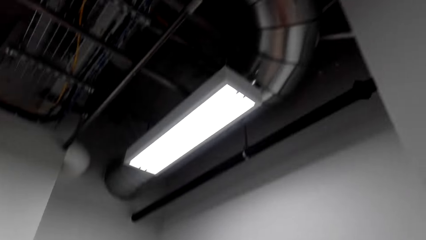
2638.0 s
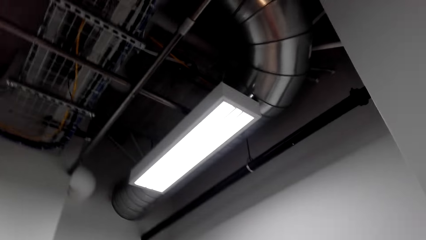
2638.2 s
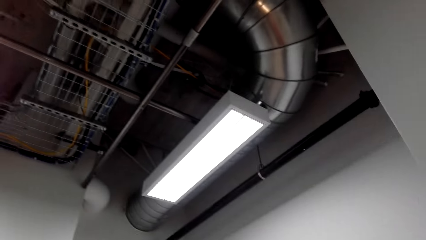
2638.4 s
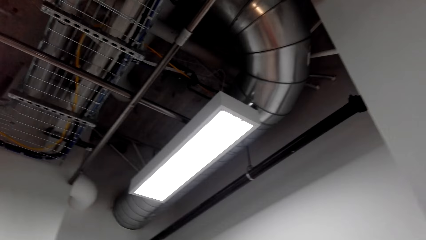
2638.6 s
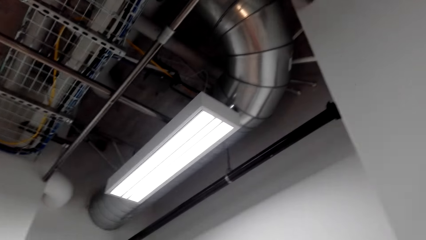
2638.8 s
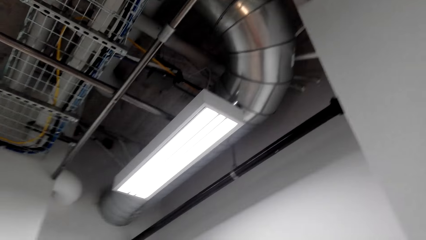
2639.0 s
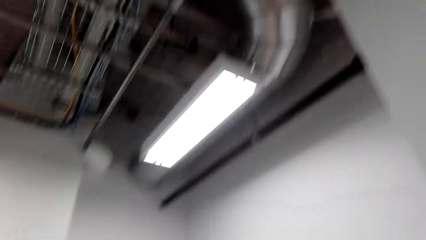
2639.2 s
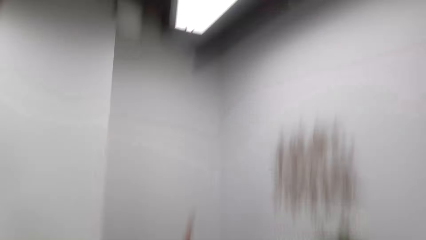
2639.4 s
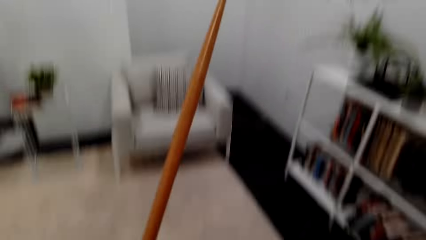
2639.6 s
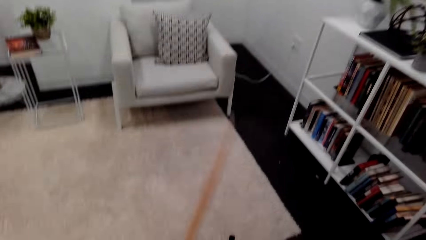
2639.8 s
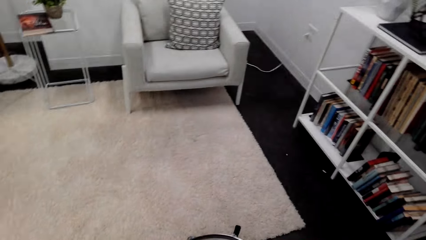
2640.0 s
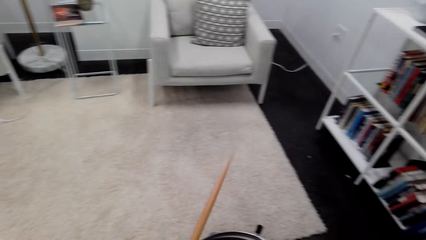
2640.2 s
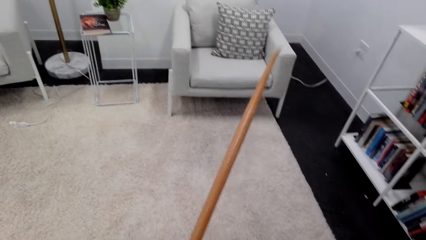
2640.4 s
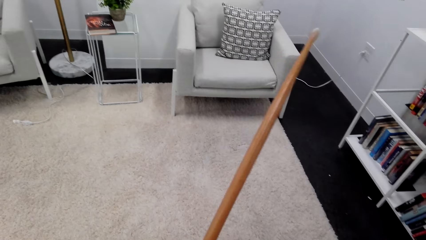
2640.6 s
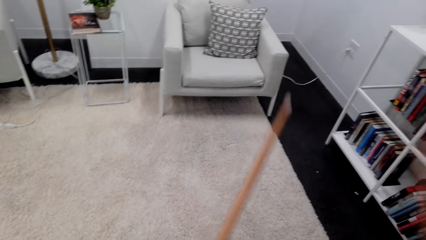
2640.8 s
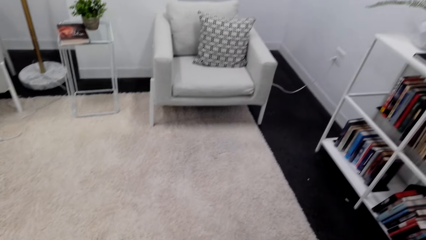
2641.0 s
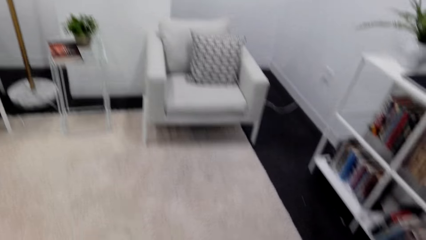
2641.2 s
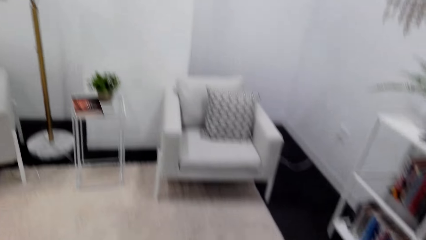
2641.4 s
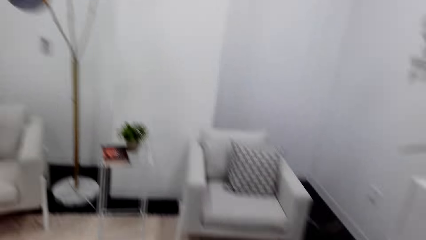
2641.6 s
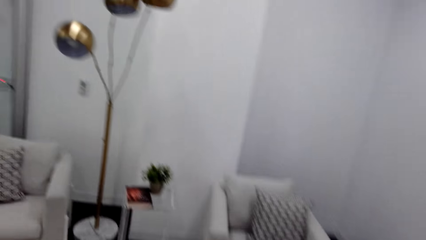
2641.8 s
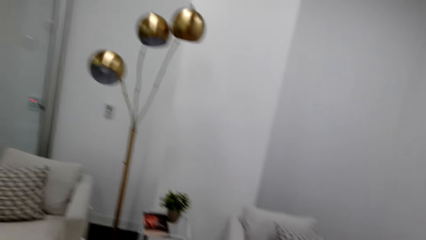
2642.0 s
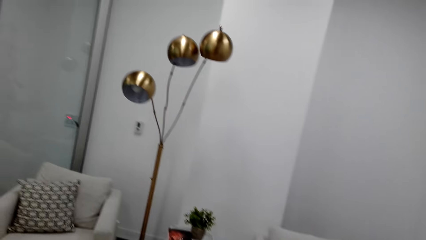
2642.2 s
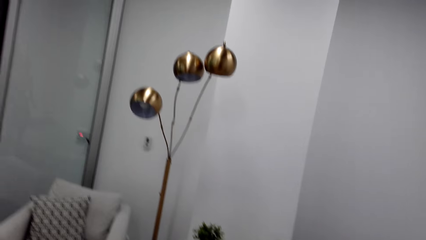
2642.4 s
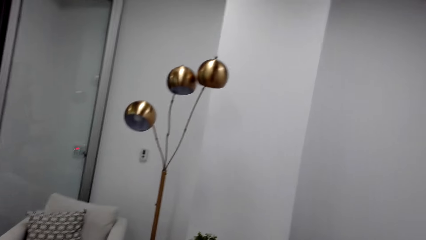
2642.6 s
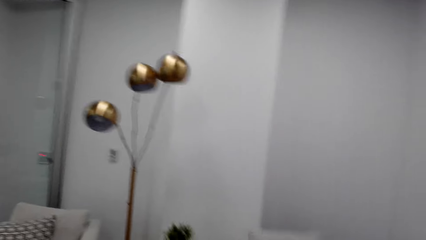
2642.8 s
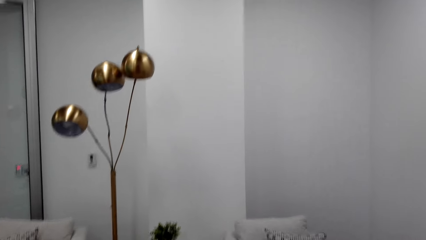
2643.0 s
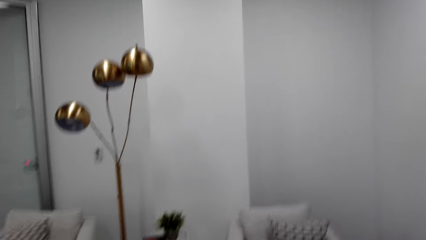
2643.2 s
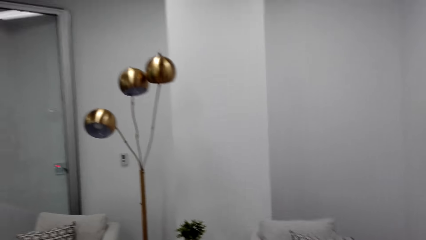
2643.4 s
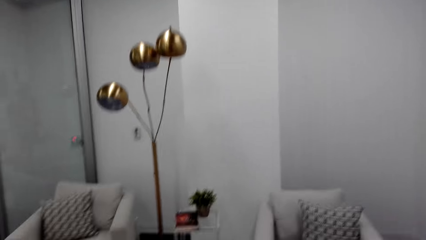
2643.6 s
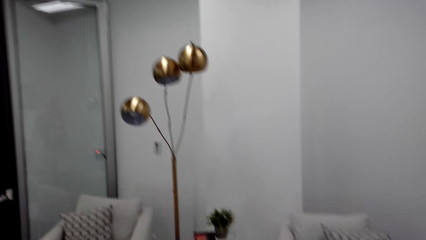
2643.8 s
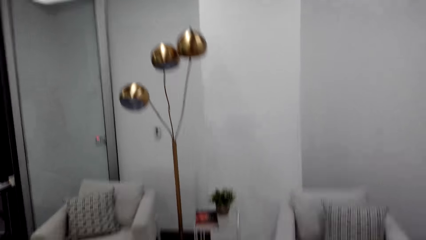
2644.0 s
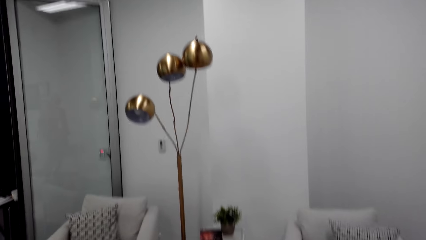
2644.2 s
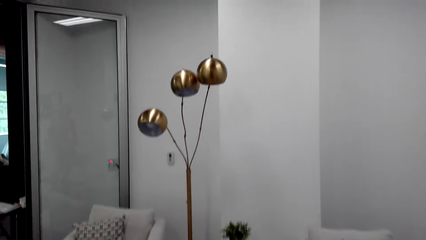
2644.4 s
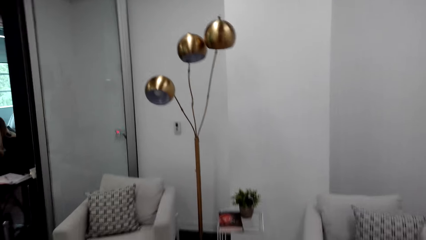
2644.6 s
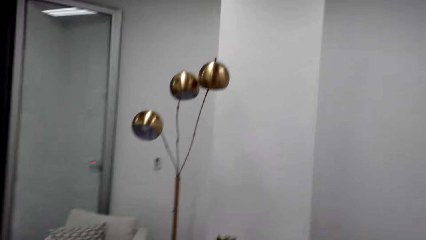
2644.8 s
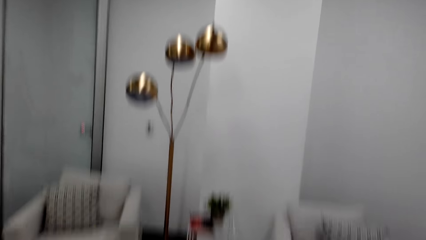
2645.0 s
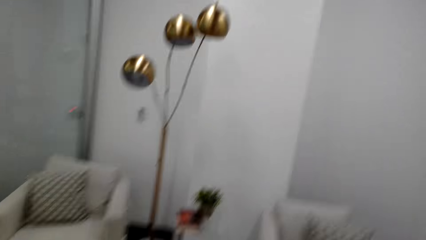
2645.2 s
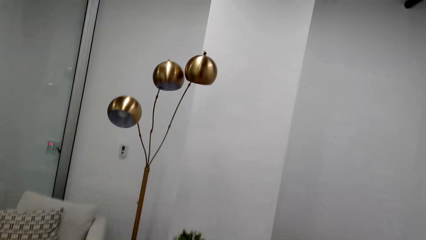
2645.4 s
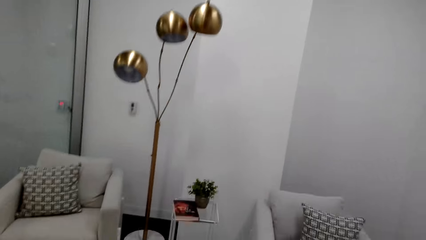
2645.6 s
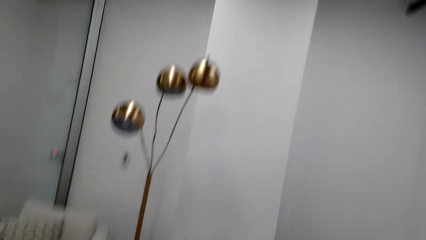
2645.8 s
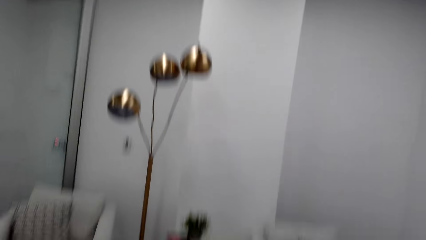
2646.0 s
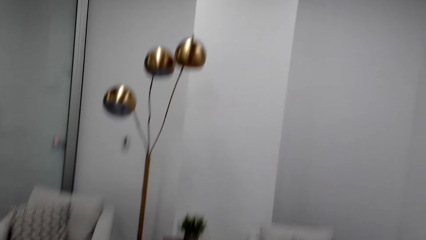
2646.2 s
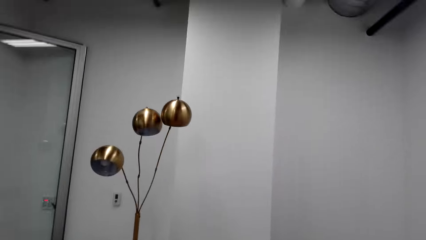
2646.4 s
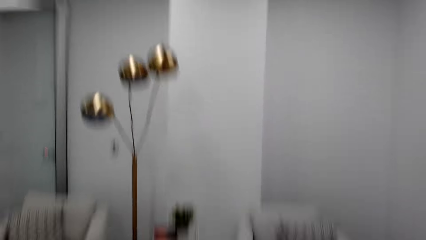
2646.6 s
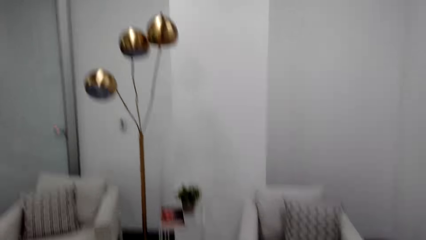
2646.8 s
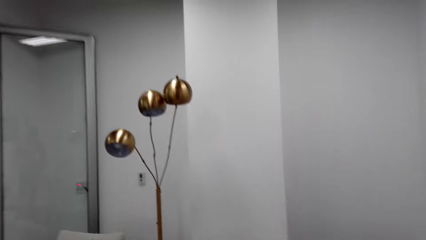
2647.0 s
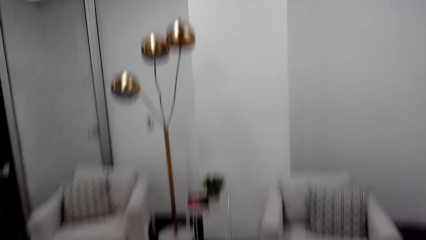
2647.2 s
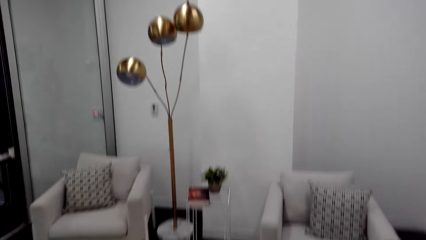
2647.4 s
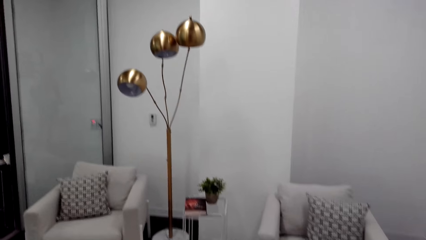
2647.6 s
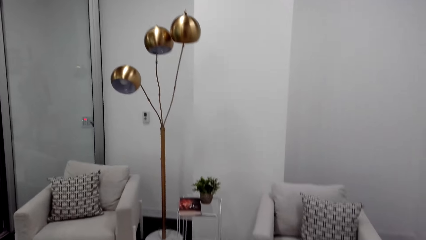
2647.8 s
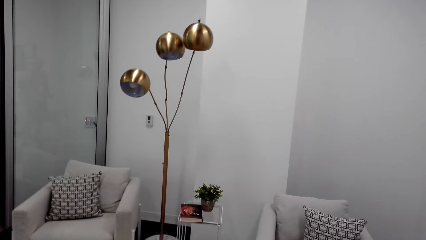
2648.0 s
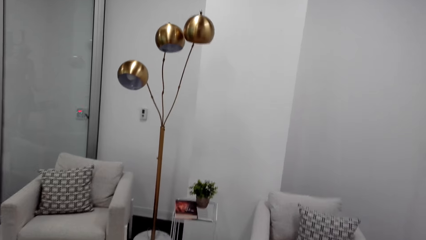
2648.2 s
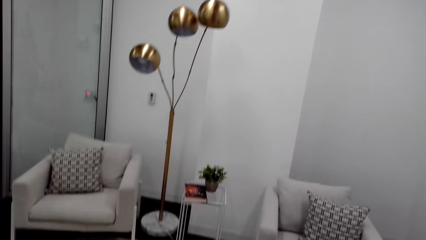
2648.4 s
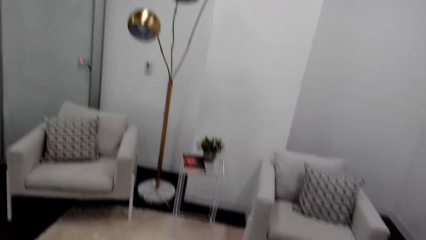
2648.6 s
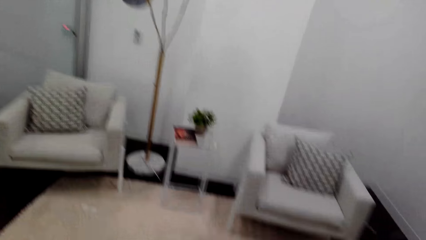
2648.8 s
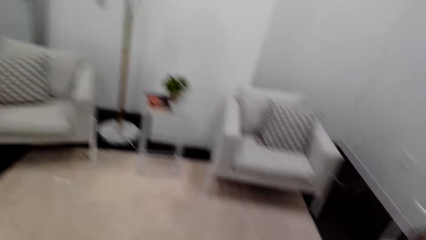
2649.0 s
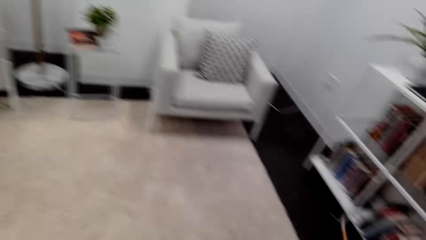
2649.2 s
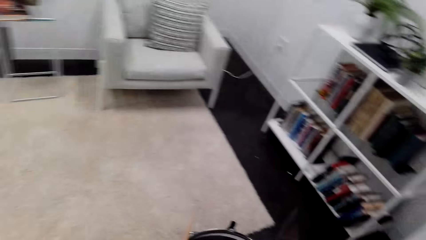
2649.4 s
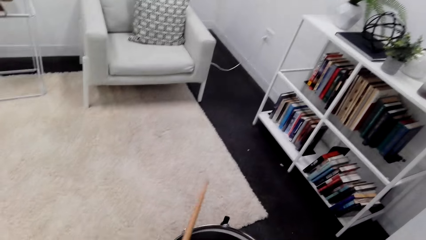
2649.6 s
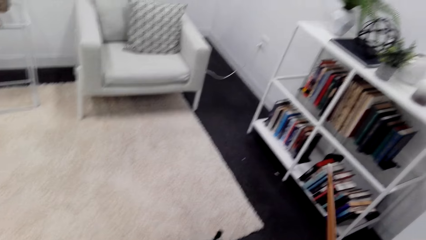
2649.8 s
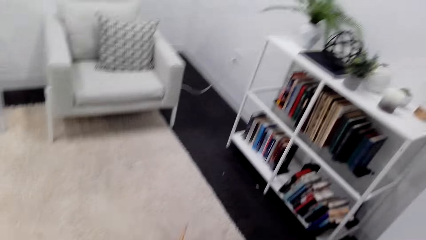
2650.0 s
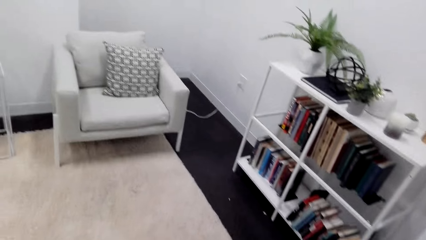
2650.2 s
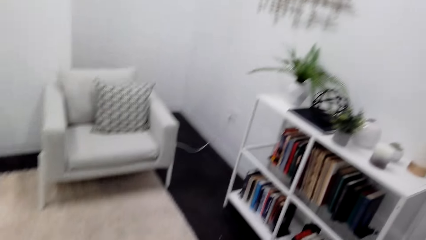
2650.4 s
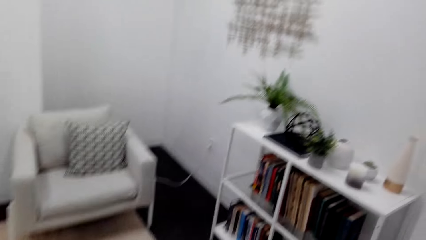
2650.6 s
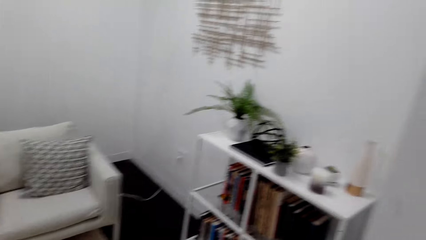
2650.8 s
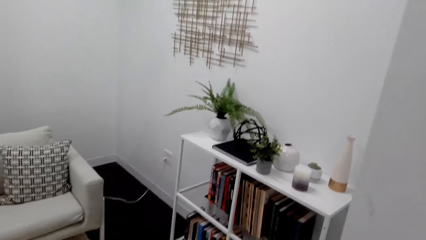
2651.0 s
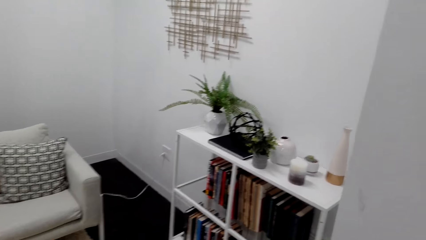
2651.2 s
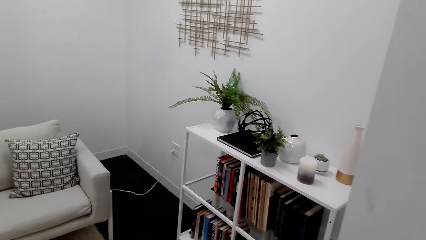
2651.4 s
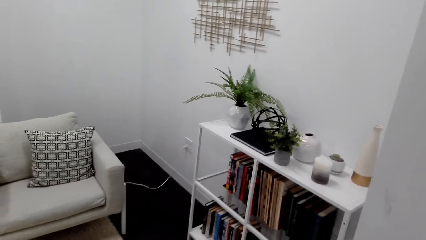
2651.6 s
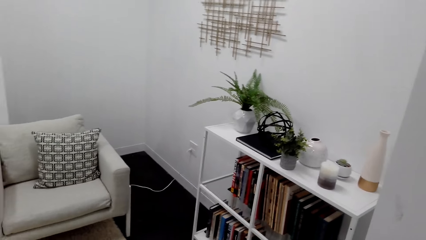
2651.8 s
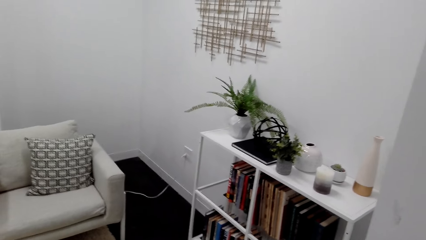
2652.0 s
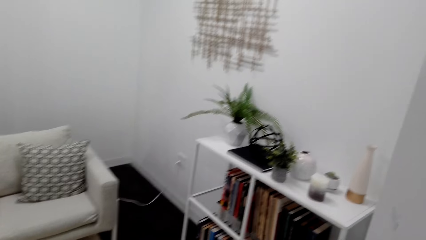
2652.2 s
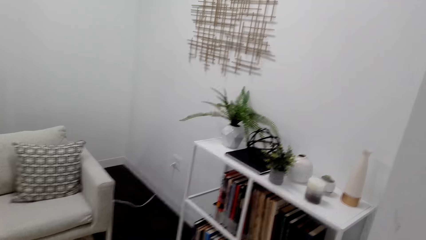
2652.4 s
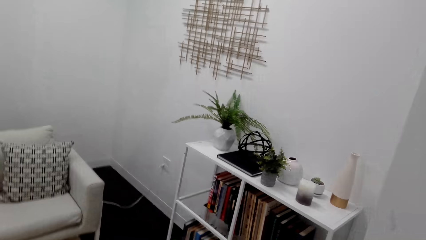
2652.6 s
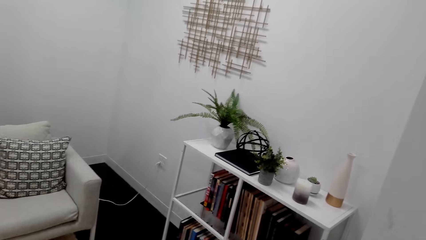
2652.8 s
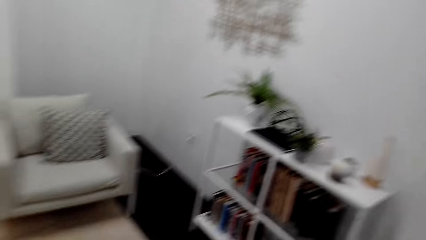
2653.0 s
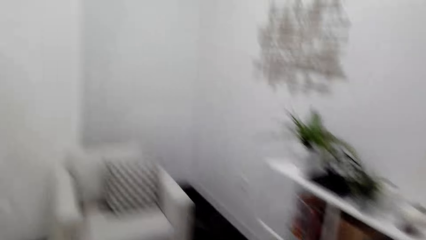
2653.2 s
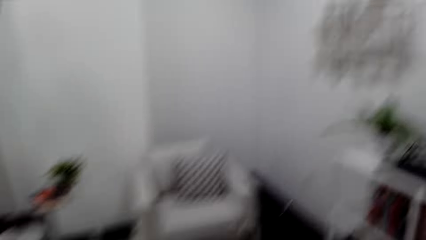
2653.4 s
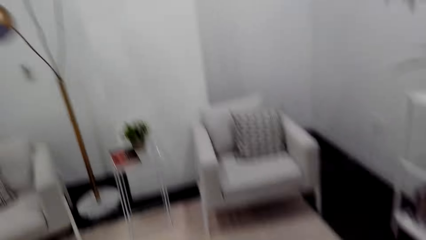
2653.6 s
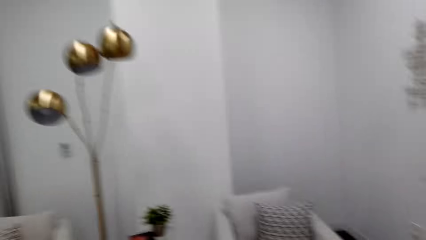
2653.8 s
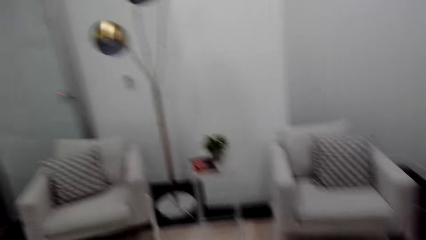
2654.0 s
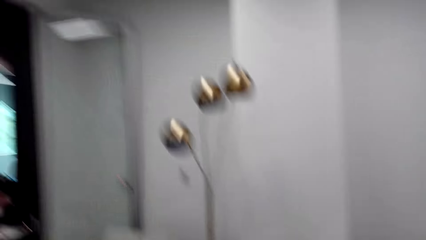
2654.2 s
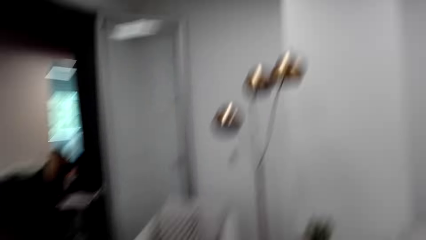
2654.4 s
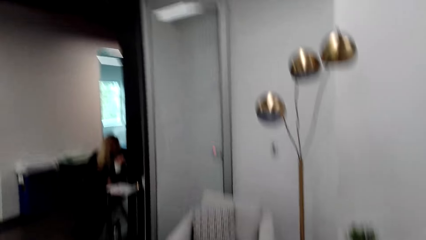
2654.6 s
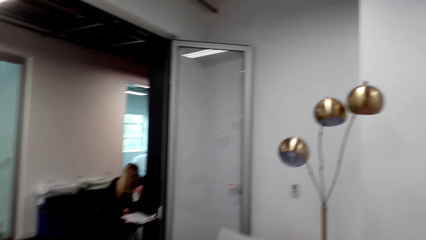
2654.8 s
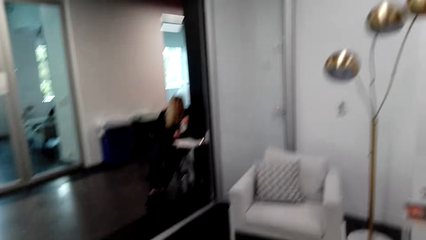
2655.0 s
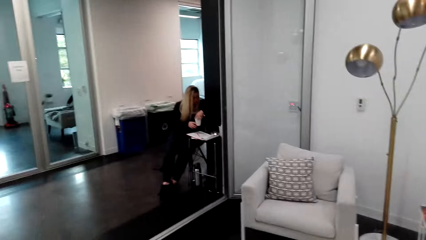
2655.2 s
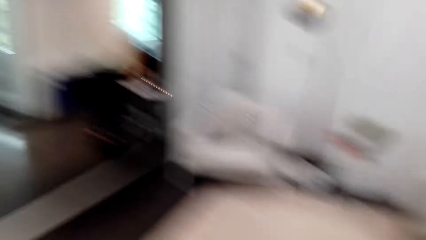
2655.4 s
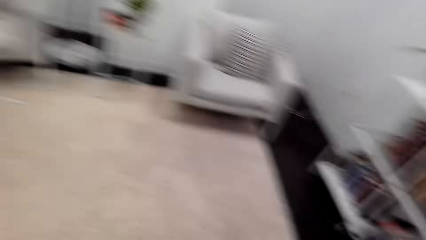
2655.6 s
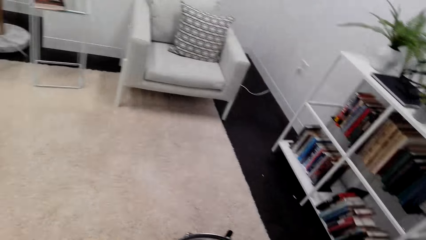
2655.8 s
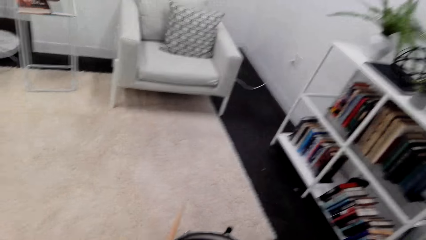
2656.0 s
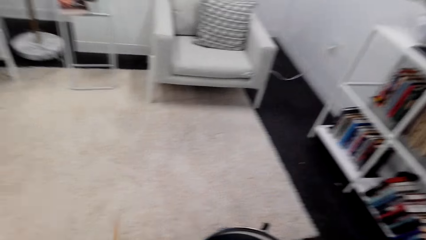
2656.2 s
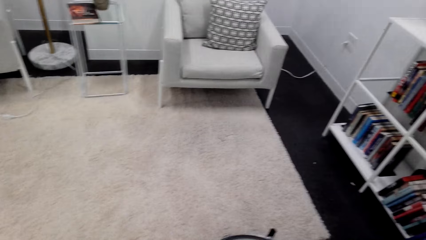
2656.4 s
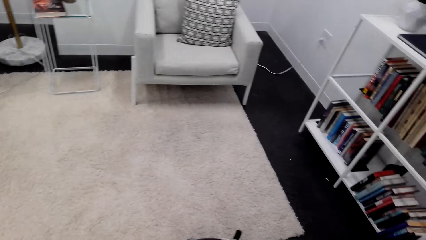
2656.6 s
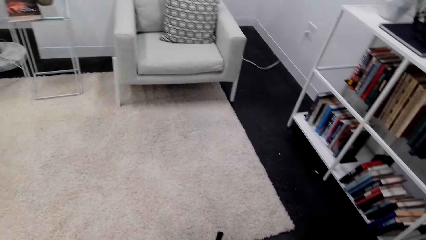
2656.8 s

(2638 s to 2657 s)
The camera wearer beats the drum and looks around. They beat the drum and look around.
